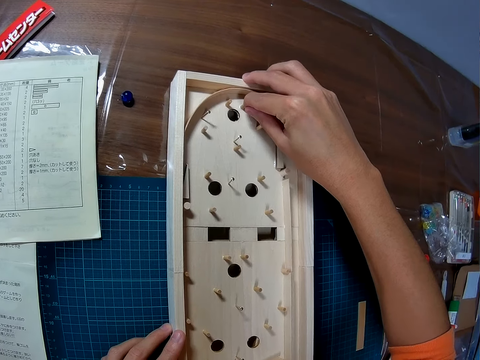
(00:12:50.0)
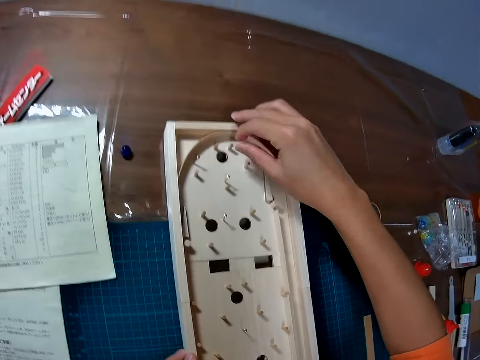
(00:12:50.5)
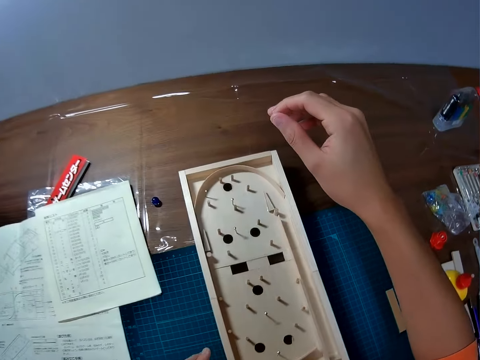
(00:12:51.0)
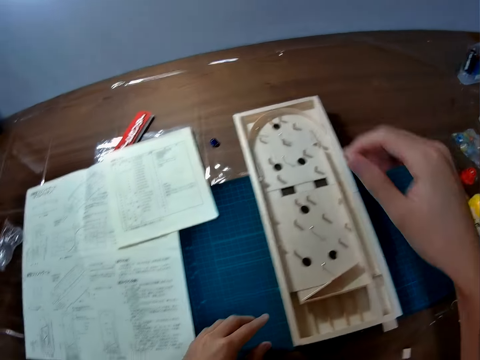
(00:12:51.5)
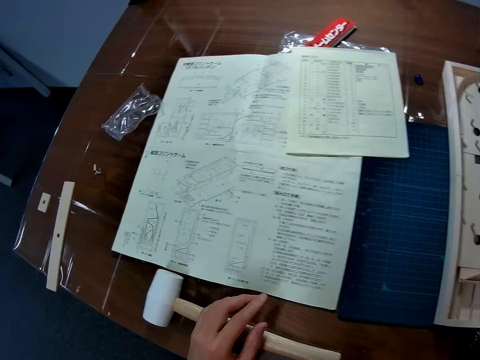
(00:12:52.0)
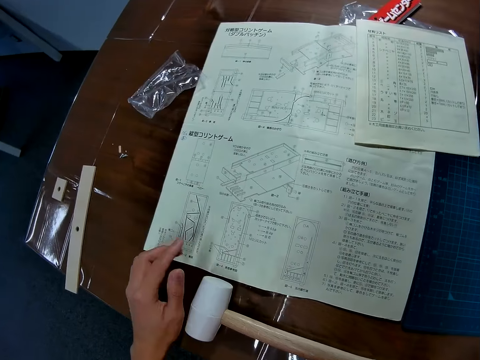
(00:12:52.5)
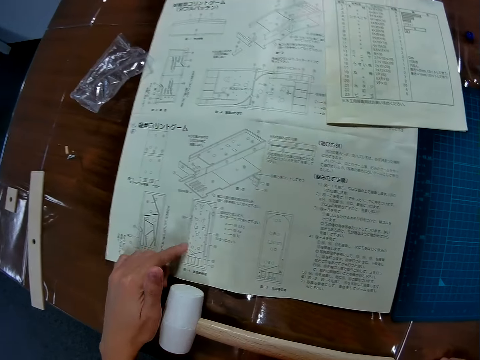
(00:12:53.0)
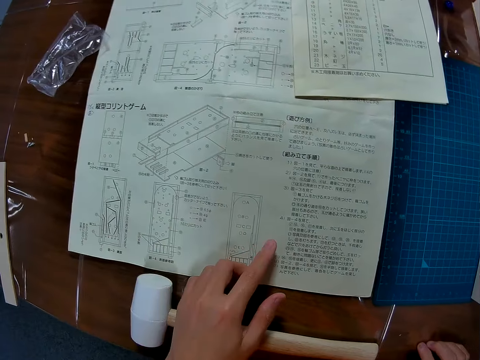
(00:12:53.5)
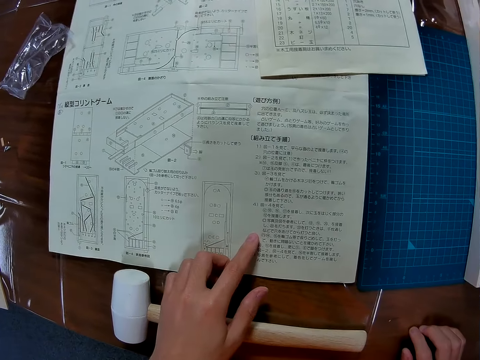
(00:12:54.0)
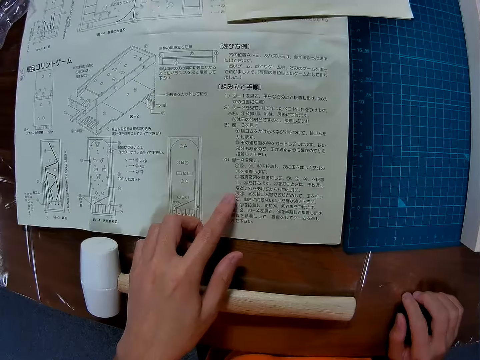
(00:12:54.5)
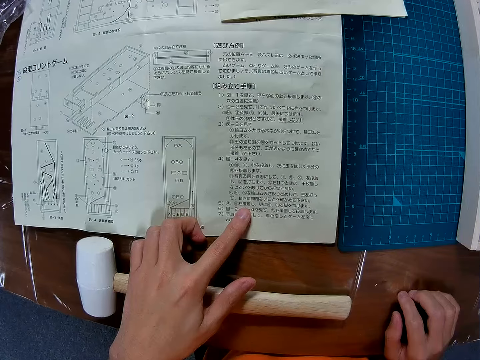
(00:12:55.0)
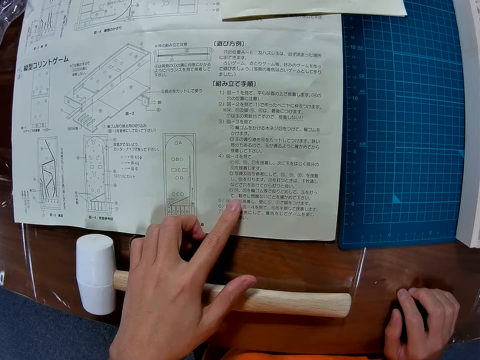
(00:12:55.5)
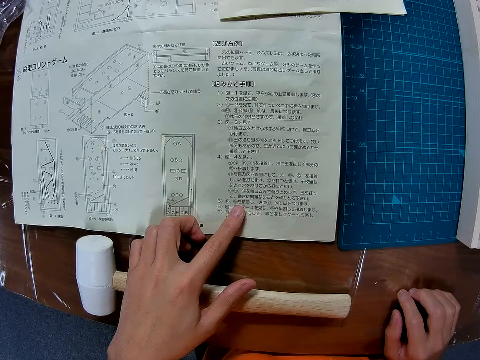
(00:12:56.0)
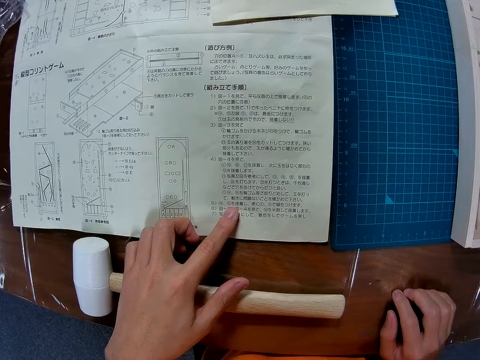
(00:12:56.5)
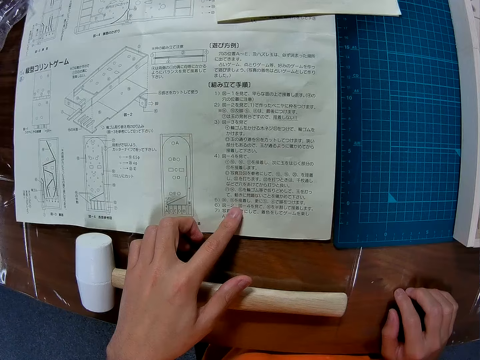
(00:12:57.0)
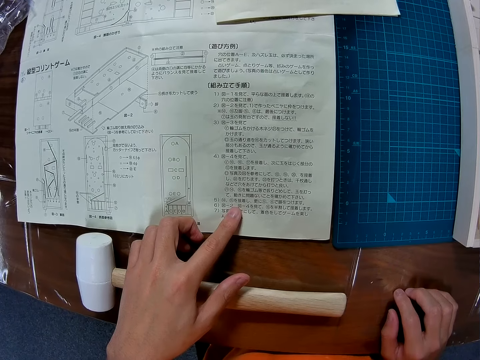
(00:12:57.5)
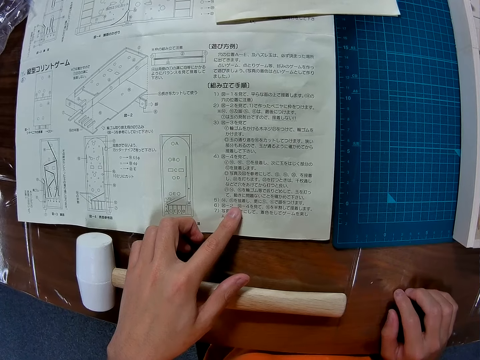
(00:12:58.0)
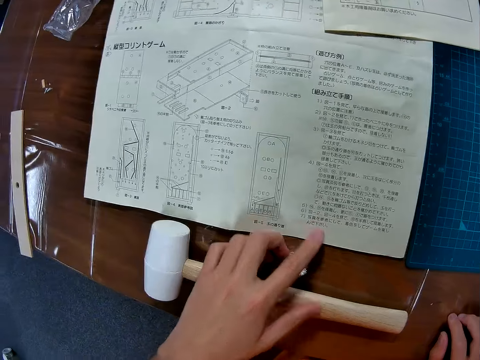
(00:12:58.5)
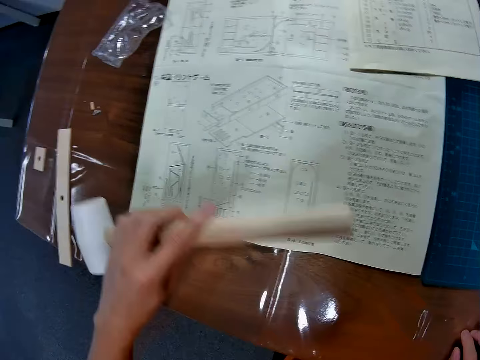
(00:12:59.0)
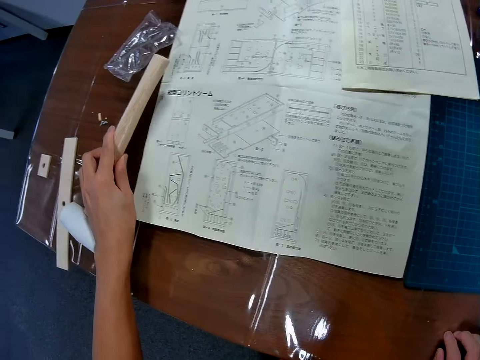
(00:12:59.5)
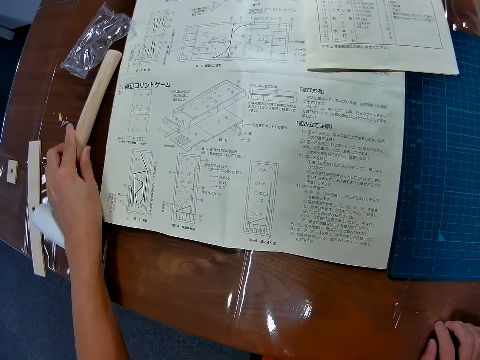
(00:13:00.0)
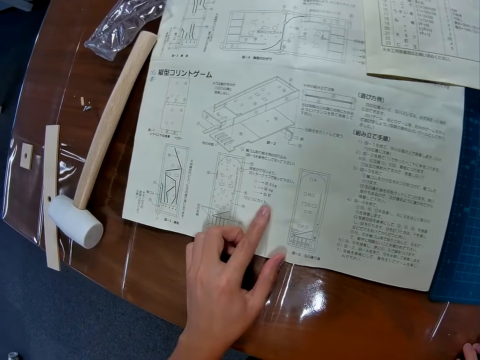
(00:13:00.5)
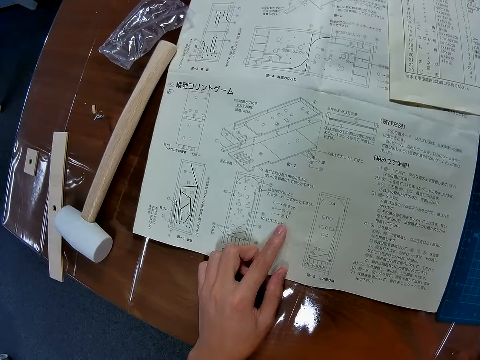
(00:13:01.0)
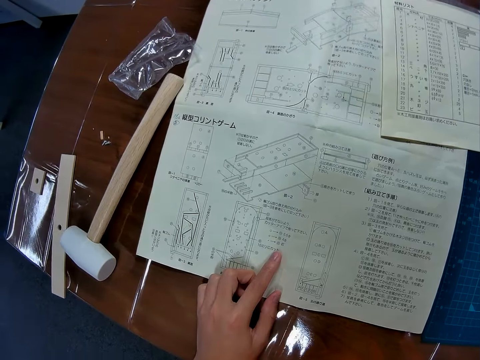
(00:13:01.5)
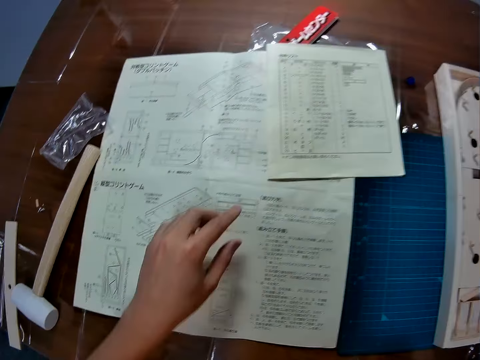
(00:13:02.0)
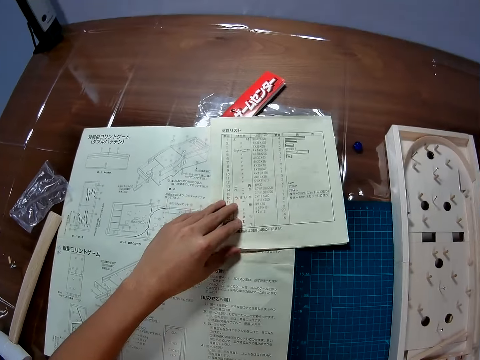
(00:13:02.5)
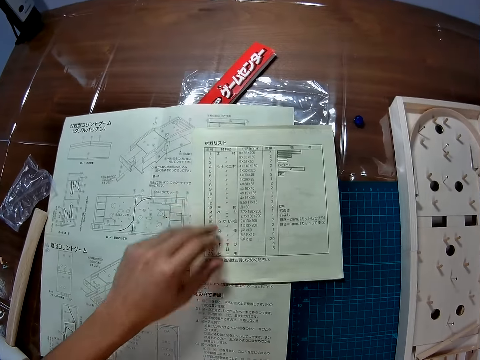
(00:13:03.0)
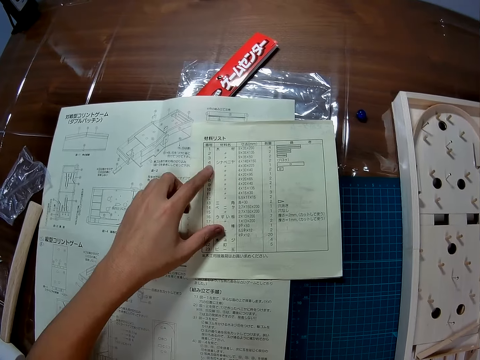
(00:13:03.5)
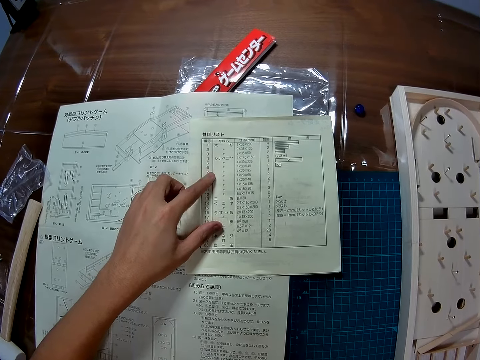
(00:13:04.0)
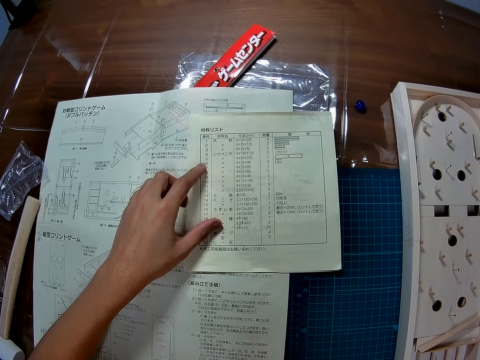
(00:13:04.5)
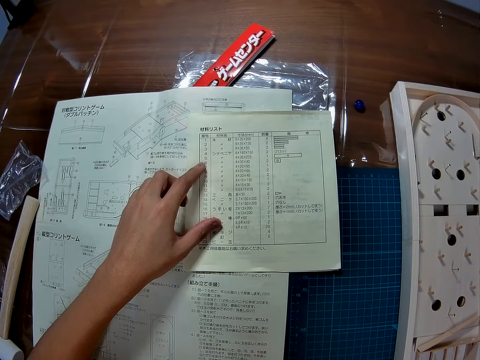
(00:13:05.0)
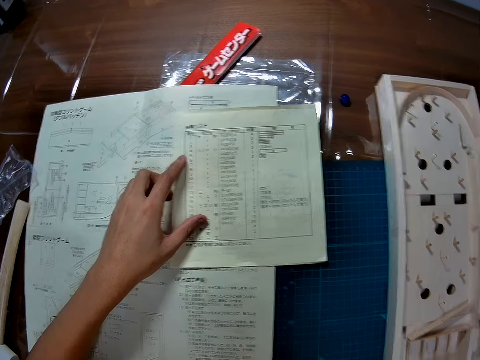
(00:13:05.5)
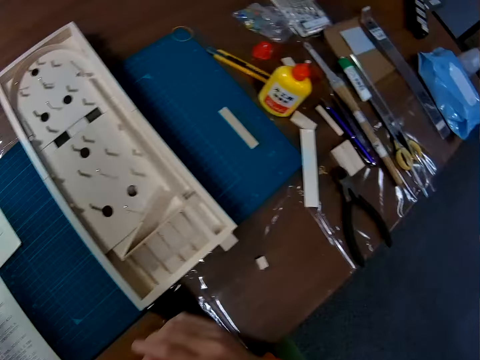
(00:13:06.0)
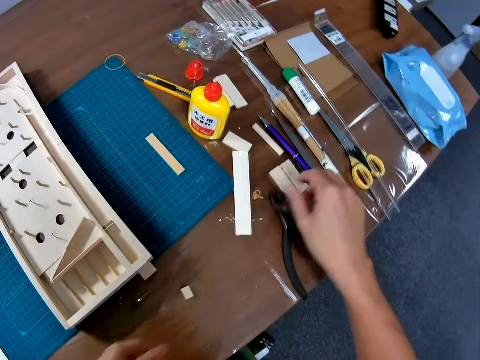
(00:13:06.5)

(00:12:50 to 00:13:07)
The camera wearer touches the instruction paper. He continues to move his finger around the manual. He picks up the hammer. He puts the hammer on the table. He moves the hammer. He touches the instruction paper. He continues to move his finger around the manual. He moves the manual. He continues to move his finger around the manual.

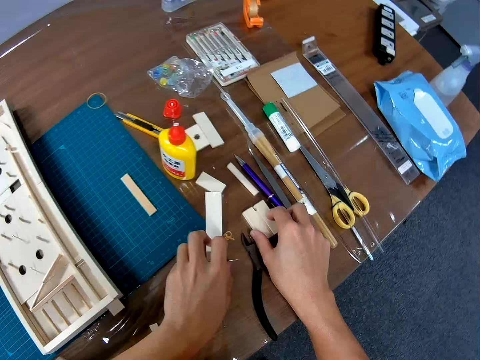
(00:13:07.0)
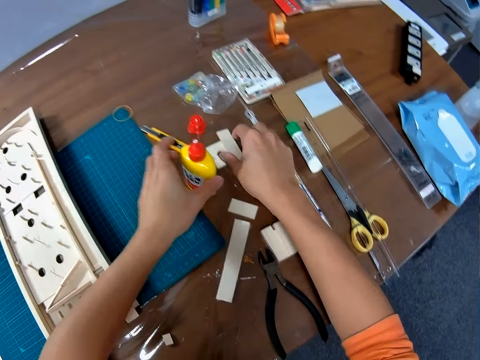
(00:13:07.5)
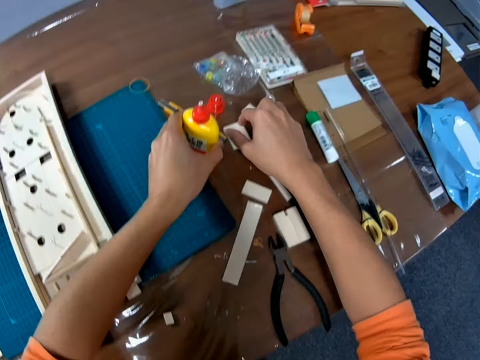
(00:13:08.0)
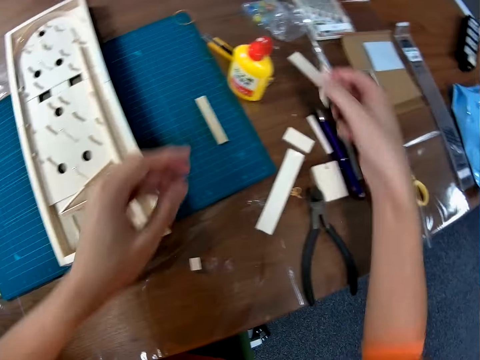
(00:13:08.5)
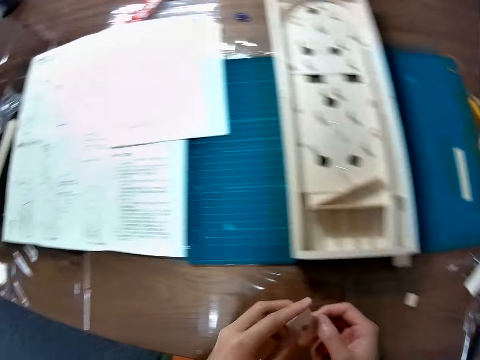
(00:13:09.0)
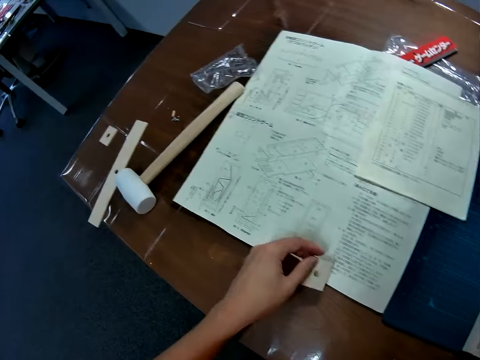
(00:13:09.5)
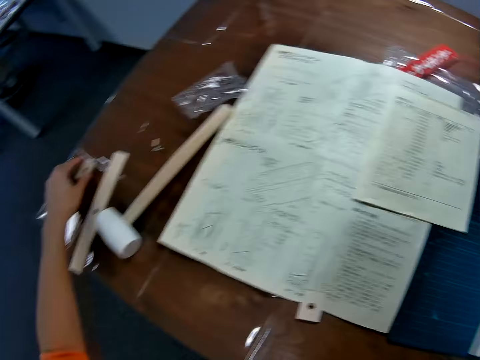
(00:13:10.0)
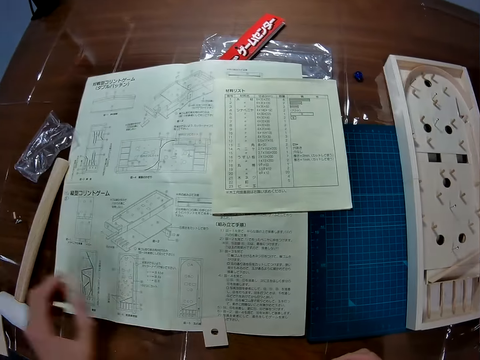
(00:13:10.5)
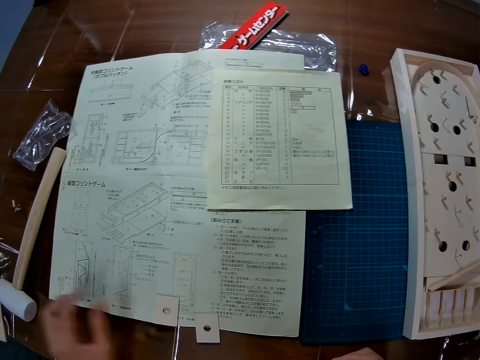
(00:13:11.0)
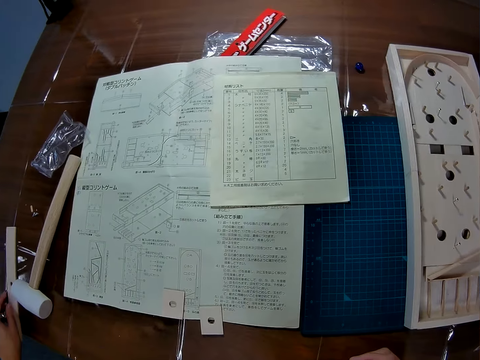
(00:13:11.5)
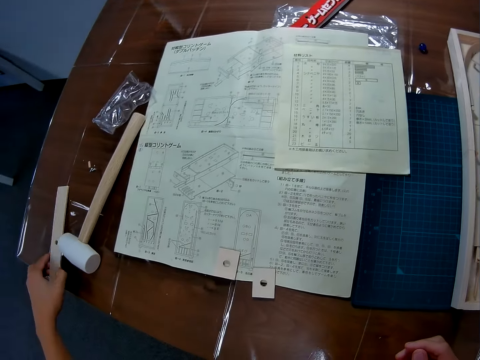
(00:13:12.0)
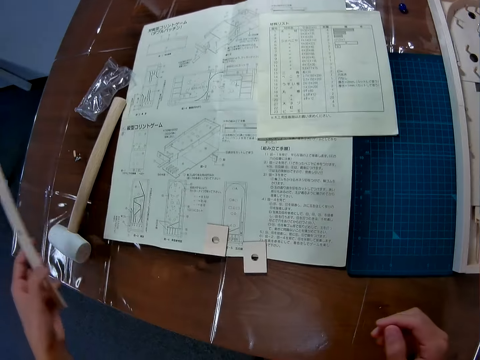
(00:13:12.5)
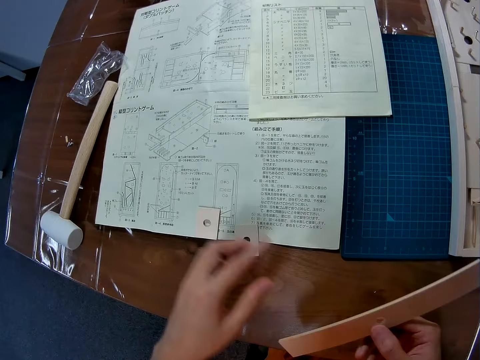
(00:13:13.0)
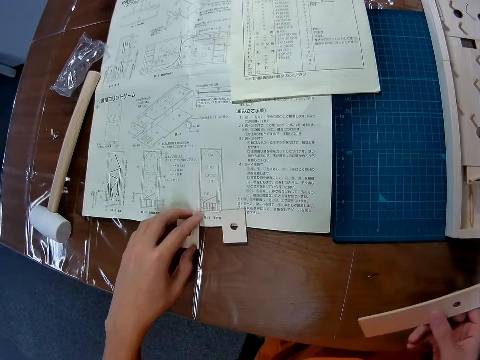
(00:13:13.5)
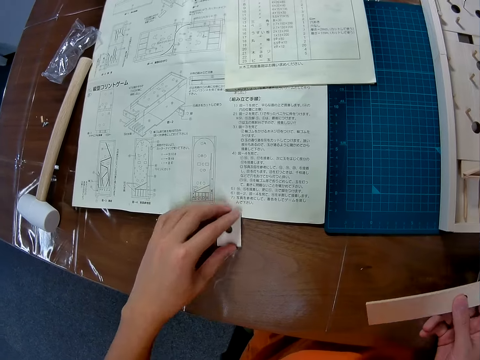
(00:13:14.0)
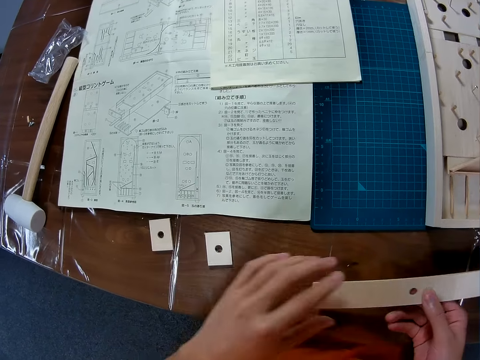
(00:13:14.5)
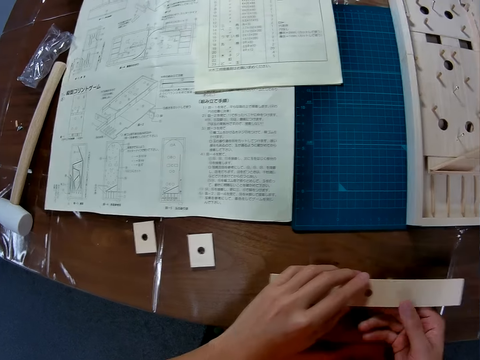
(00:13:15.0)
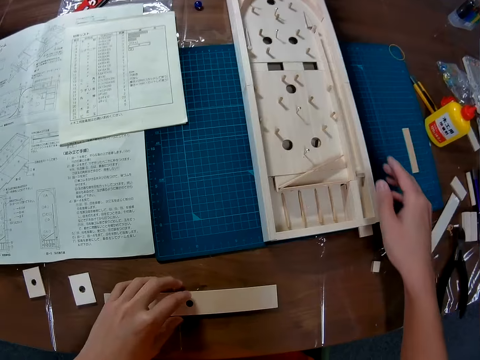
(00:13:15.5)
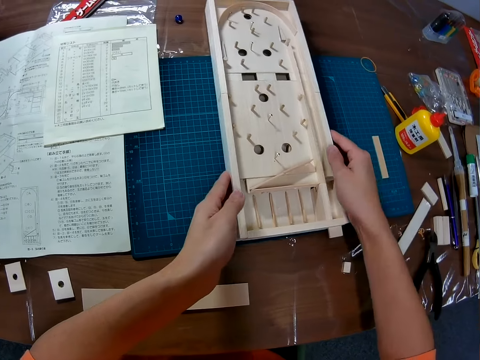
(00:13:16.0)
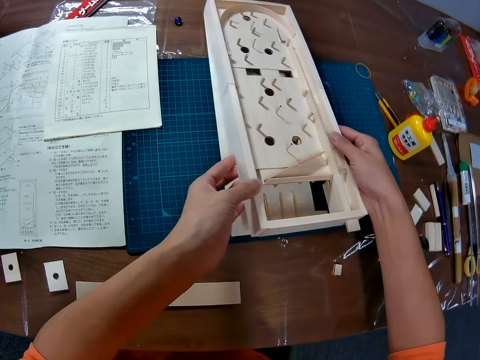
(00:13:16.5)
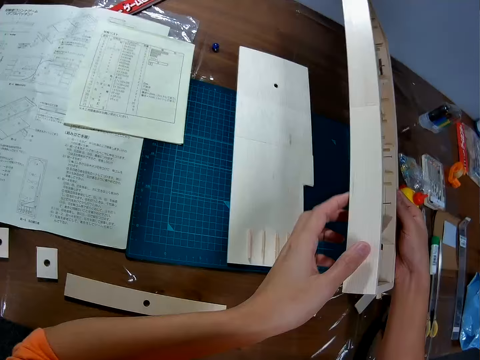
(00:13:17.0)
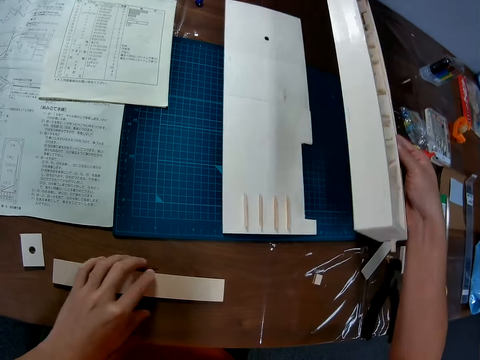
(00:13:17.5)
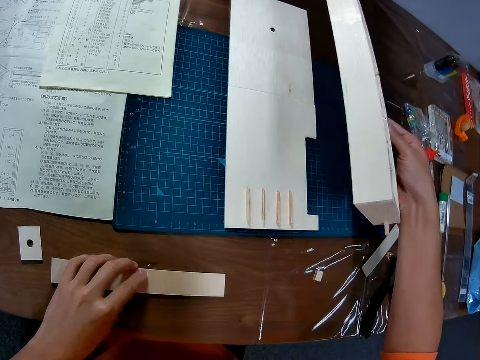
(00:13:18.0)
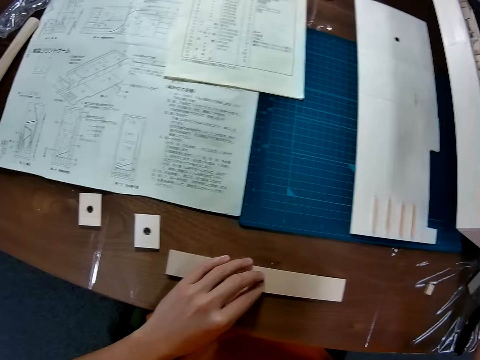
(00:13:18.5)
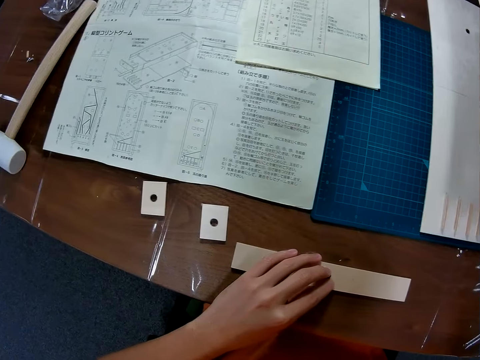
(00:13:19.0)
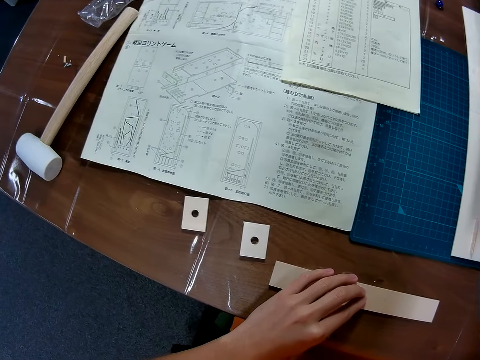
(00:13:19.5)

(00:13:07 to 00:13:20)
The camera wearer picks the glue and a wood. They drop the glue. They pick a piece of wood. They put the wood on the table. They pick a piece of wood. They put the wood on the table. They pick another piece of wood. They move the piece of wood. They put the wood on the table. They carried the board. They raise the art board. They touch the wood.
